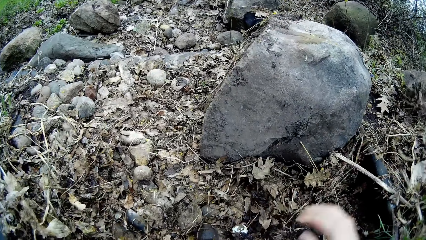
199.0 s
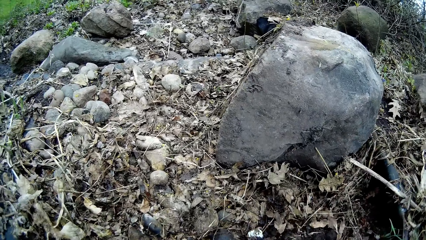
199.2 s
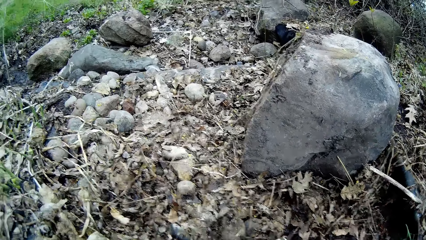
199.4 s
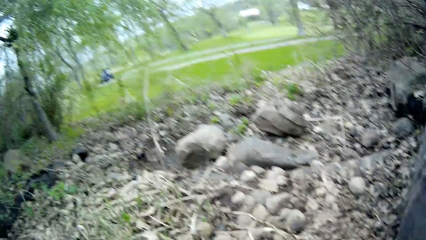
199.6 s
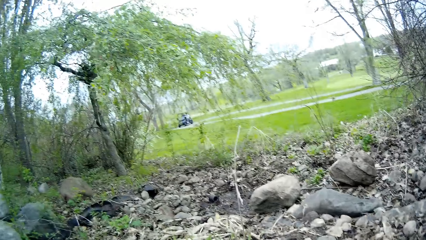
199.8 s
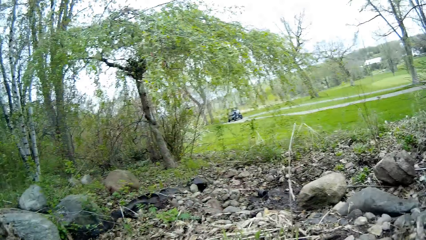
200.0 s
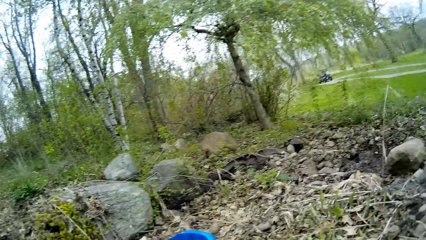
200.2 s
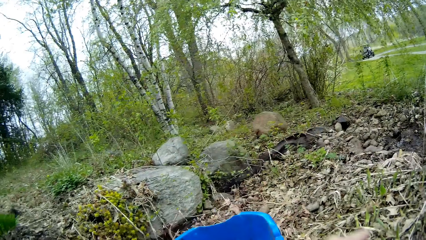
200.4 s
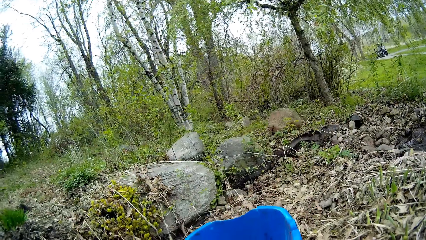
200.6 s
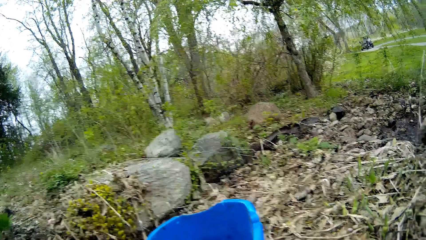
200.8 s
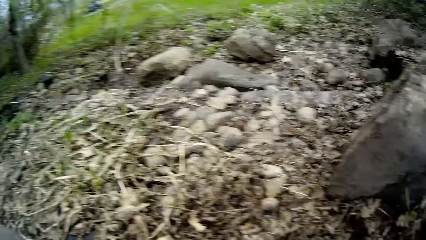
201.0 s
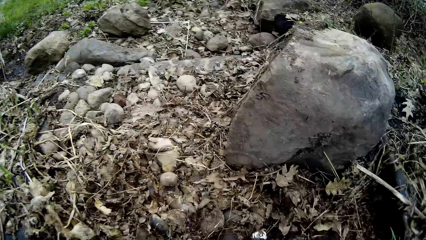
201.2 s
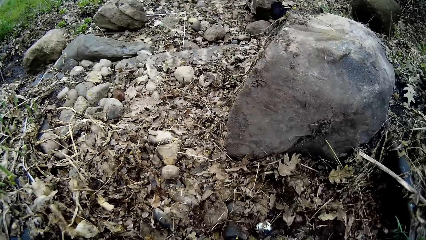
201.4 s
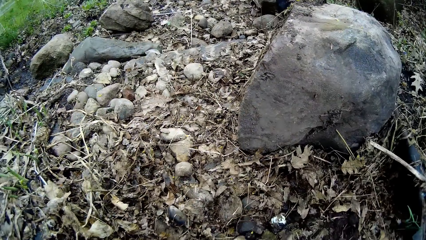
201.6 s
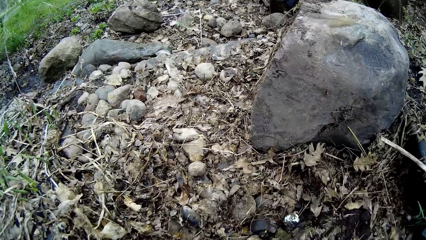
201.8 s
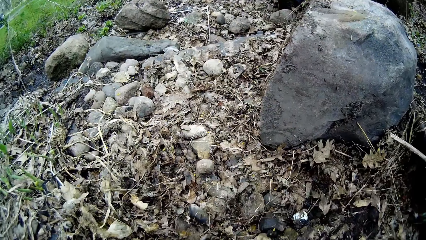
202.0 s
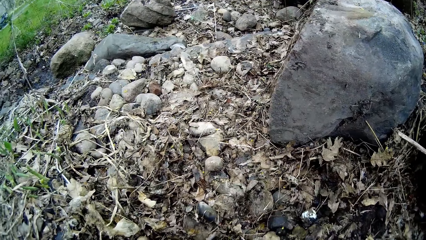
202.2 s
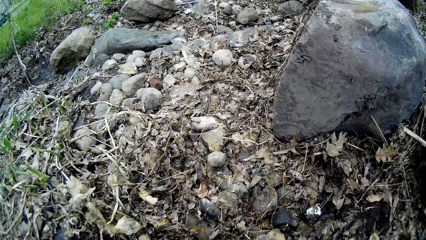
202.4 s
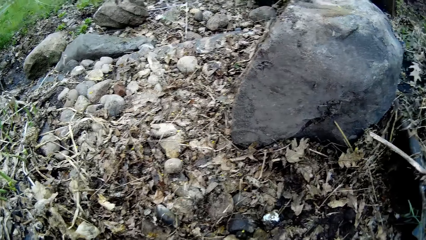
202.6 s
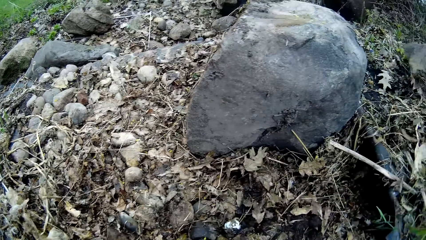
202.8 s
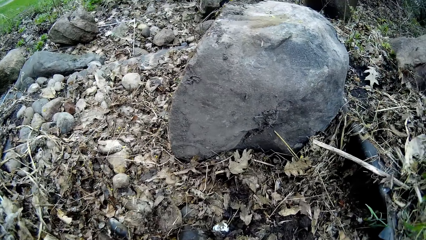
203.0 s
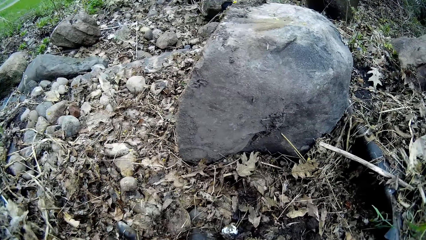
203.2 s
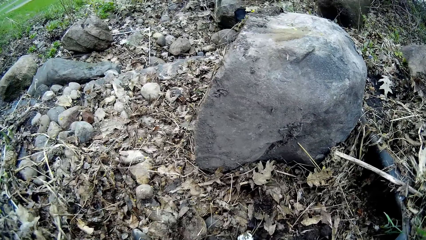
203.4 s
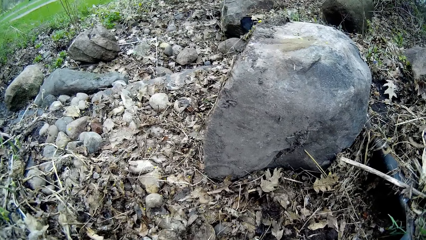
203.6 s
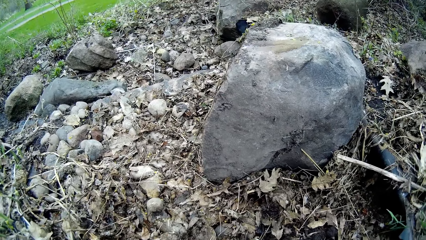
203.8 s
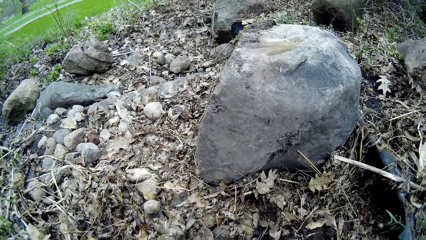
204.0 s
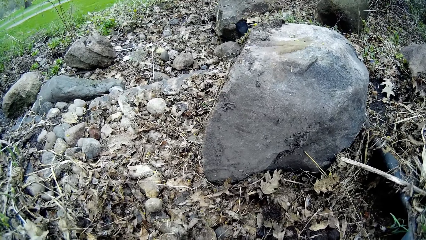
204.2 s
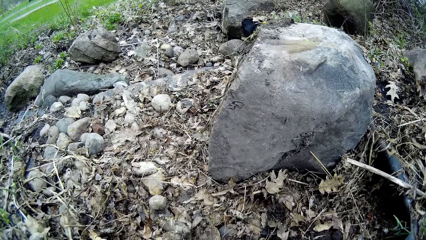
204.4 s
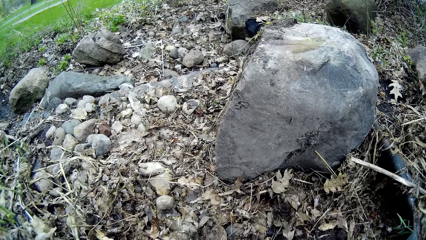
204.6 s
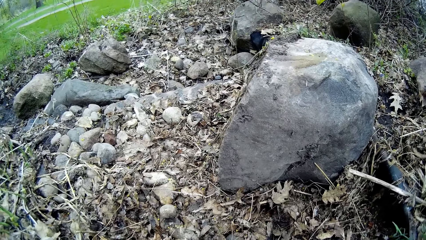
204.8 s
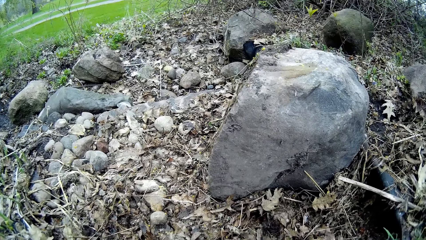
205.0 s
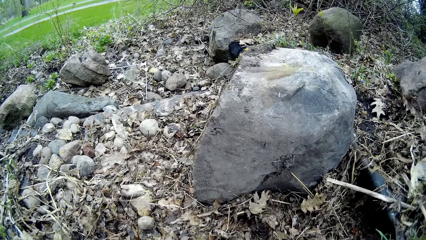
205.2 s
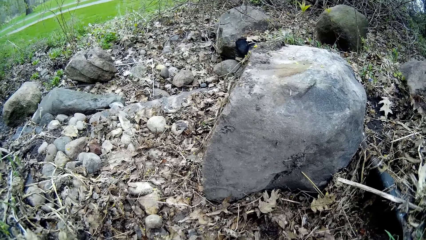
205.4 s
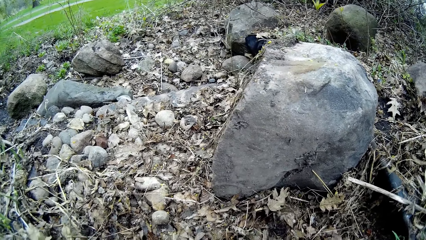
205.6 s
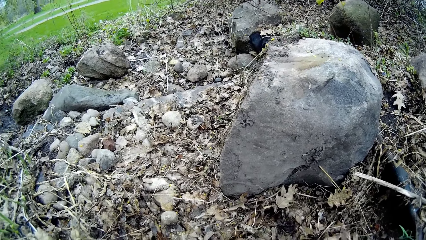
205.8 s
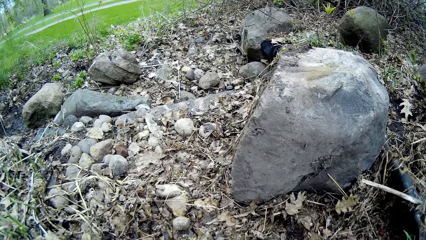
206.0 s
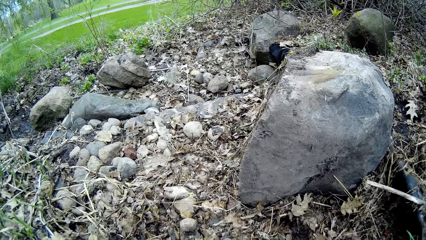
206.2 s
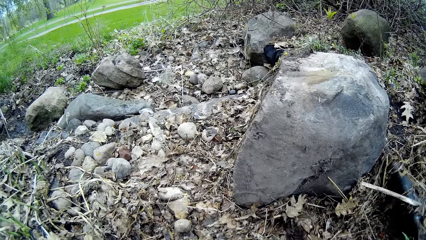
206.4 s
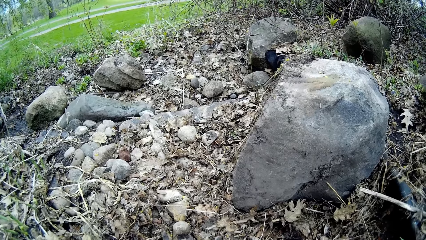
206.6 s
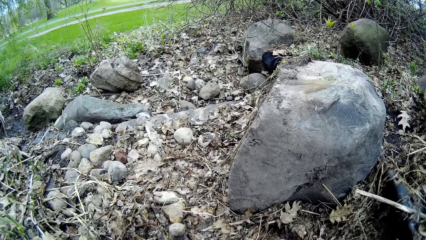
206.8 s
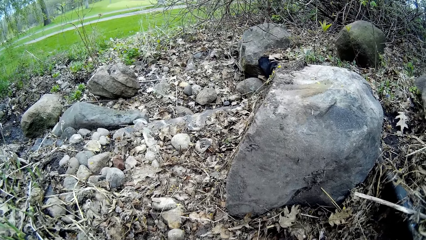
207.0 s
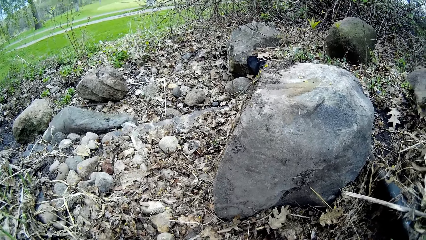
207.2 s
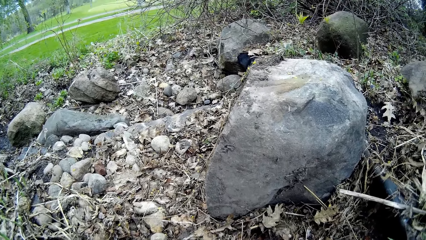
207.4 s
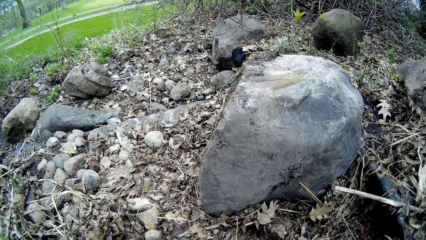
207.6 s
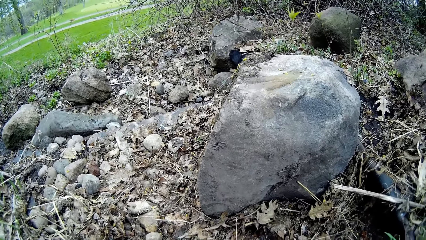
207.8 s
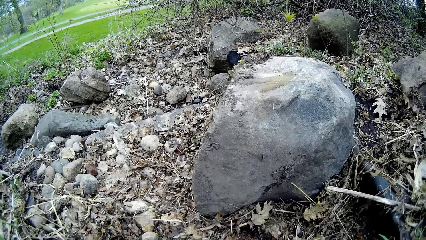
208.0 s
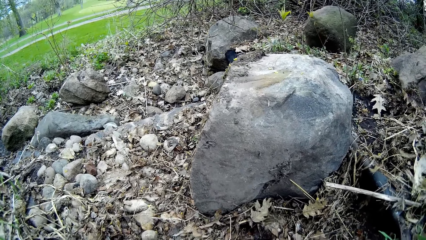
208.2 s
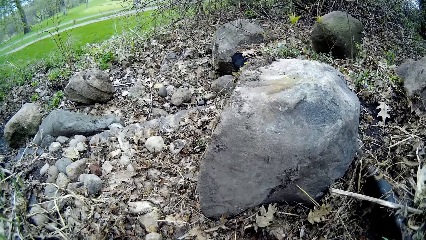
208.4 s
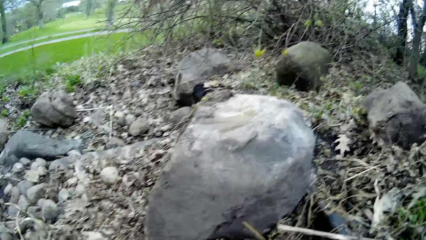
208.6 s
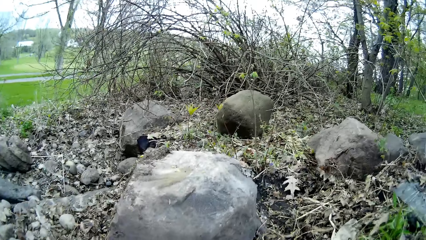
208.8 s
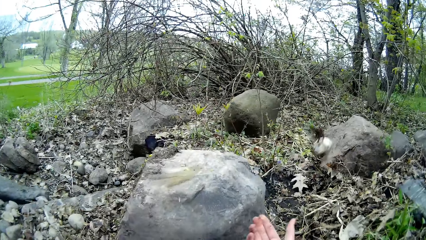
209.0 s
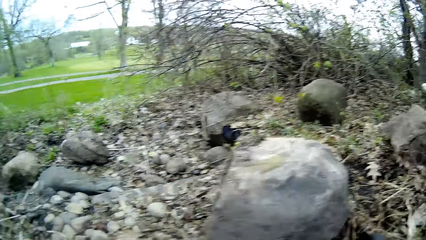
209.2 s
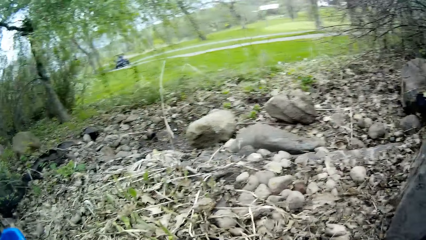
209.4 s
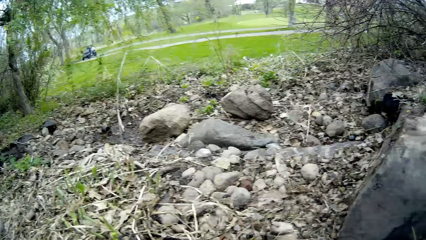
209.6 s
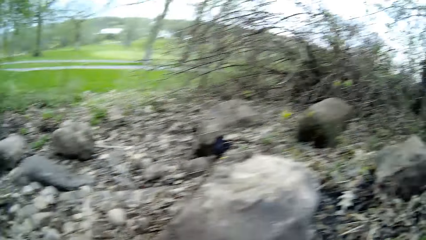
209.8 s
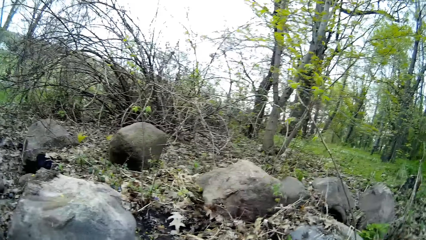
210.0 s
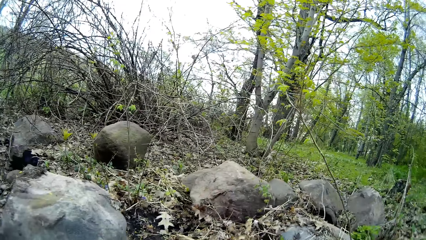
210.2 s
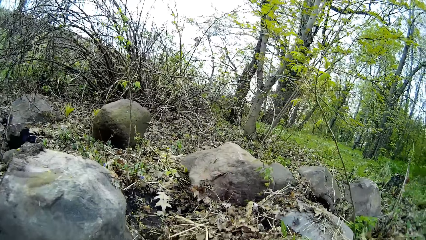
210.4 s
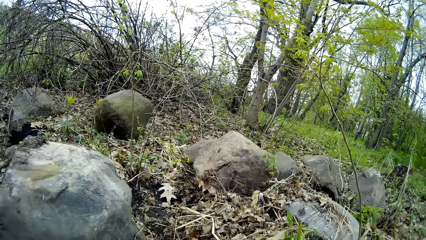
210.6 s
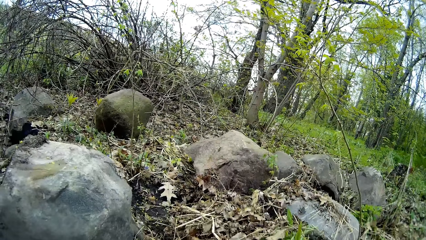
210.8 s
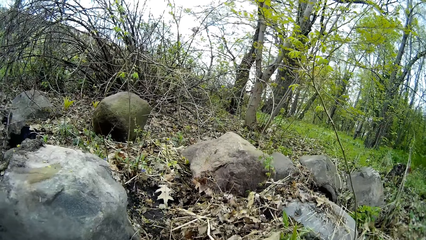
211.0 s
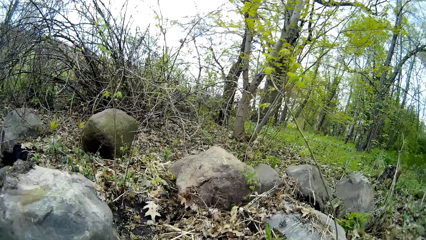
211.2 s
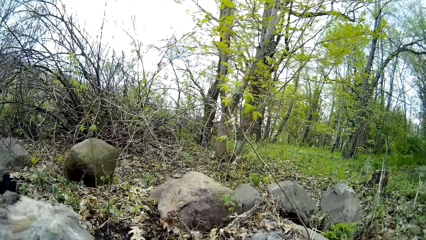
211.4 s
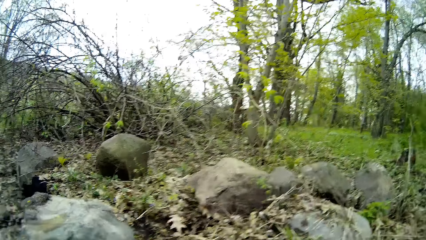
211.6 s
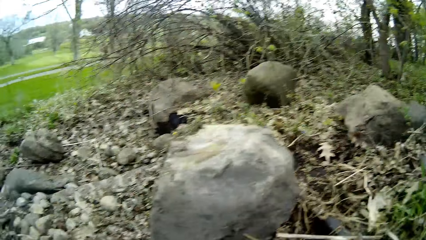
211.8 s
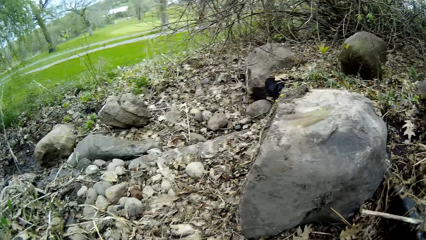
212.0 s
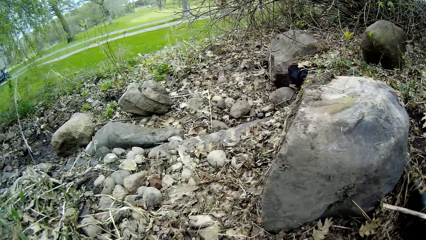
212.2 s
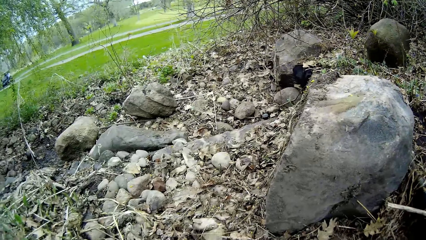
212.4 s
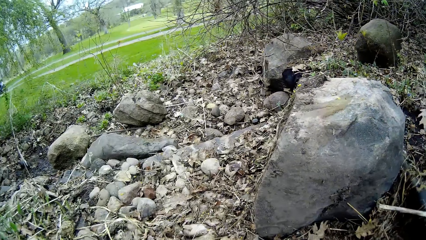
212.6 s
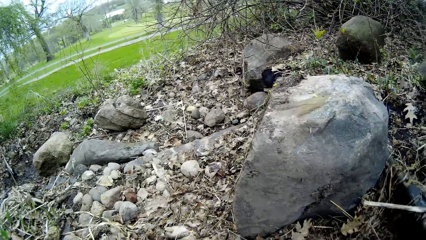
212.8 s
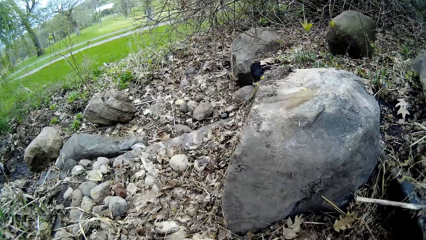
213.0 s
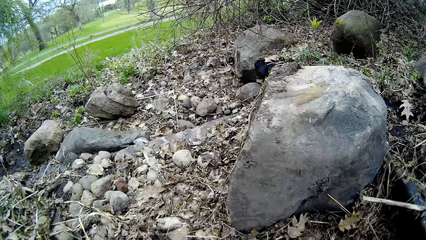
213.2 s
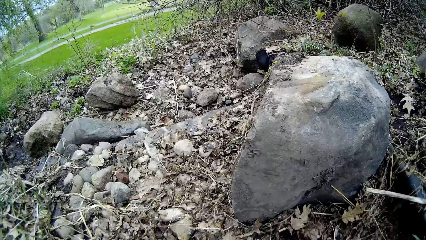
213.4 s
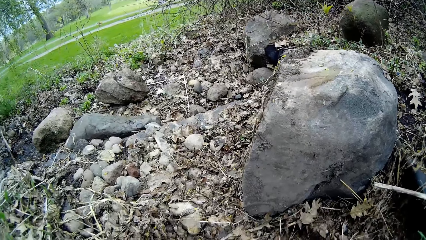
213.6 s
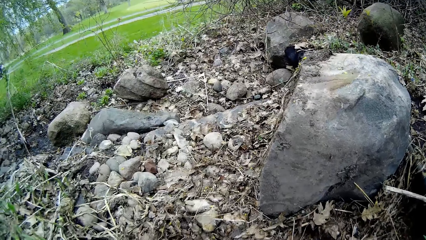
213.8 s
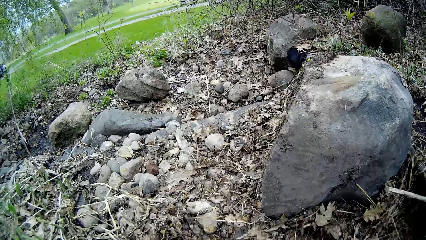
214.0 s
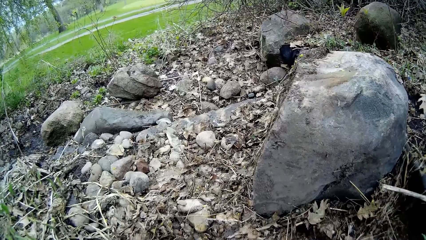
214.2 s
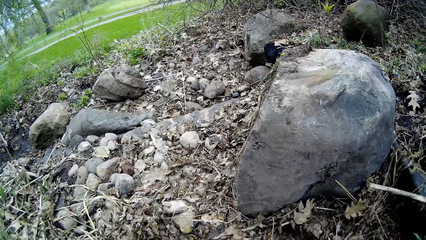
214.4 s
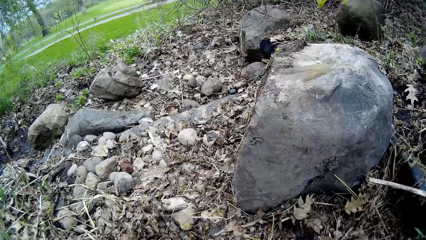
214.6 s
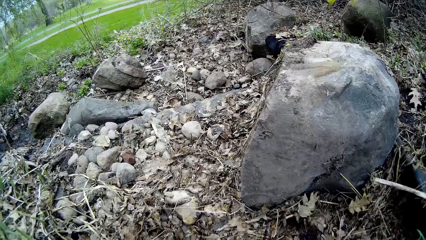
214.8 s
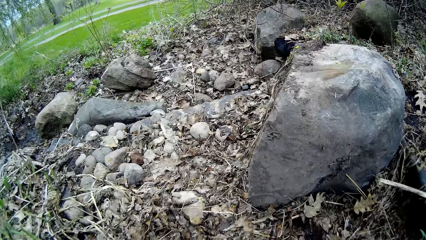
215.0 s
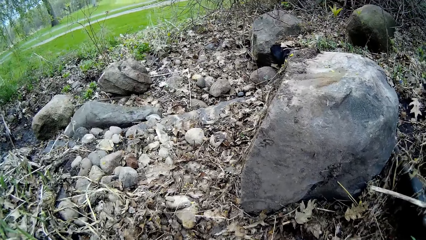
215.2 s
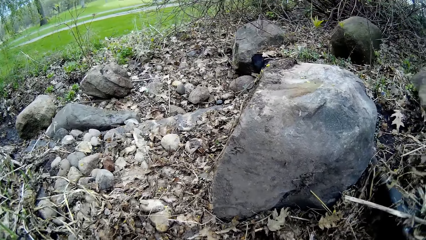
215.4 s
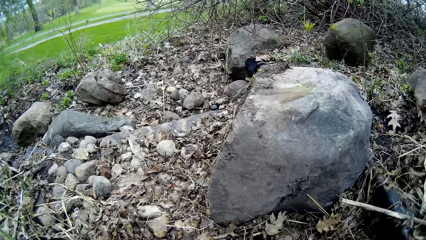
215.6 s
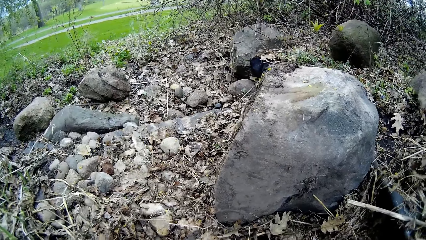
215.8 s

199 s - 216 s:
The camera wearer throws away leaf debris on the ground with his right hand. He drops the stone in the bucket. He touches the rock. He throws away debris on the ground with his right hand. He throws the rock with the right hand. He touches the rock.
